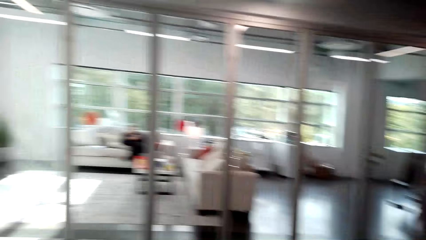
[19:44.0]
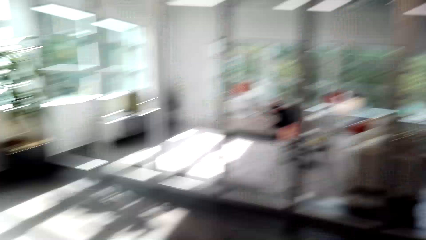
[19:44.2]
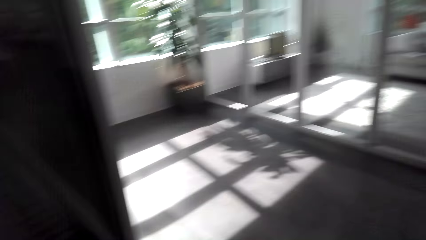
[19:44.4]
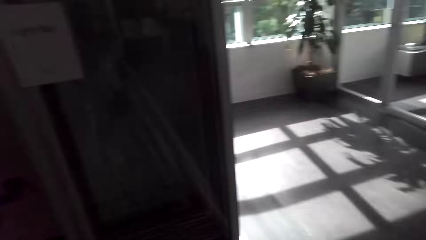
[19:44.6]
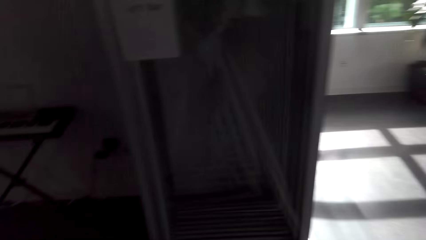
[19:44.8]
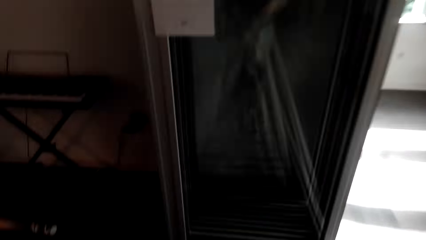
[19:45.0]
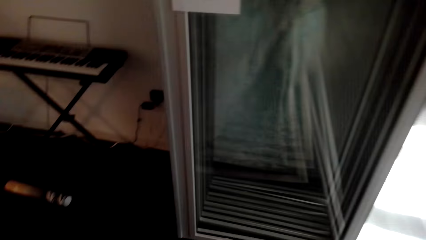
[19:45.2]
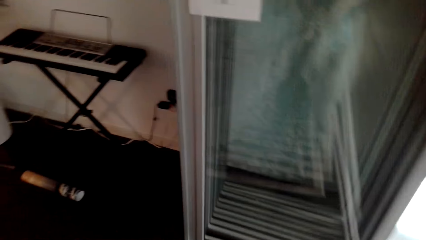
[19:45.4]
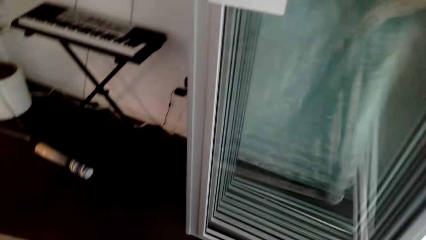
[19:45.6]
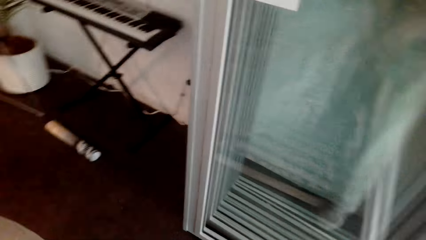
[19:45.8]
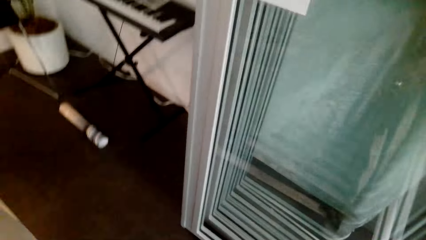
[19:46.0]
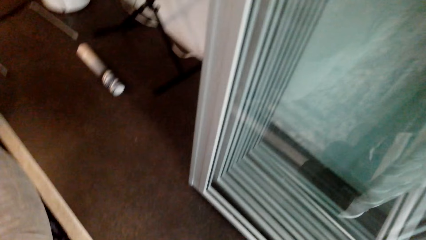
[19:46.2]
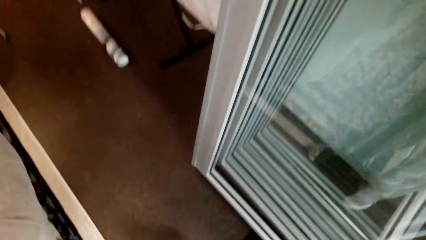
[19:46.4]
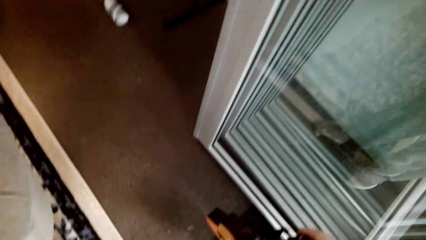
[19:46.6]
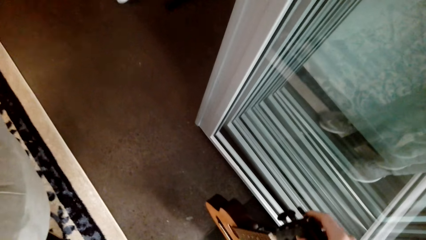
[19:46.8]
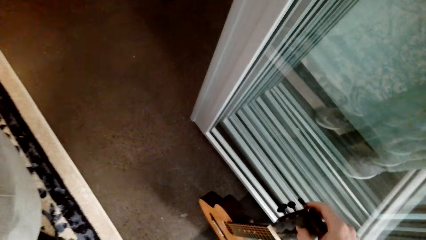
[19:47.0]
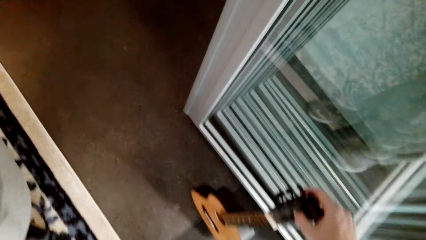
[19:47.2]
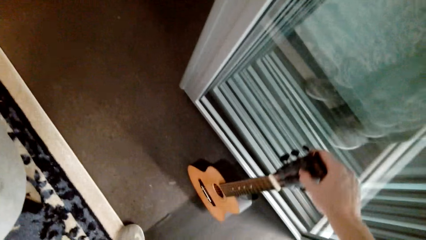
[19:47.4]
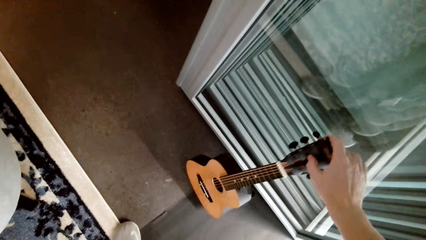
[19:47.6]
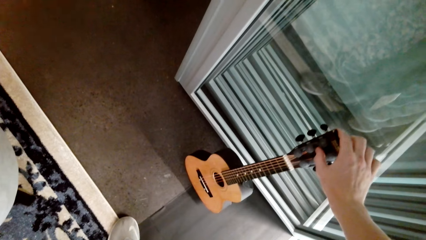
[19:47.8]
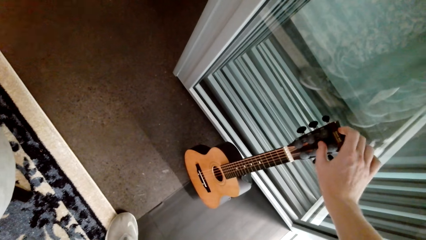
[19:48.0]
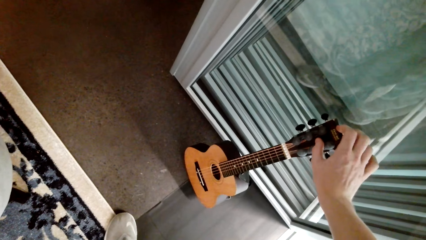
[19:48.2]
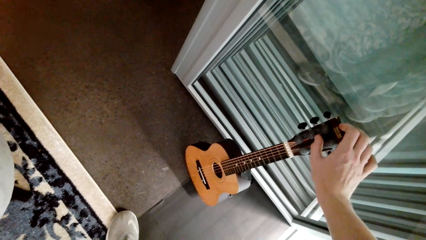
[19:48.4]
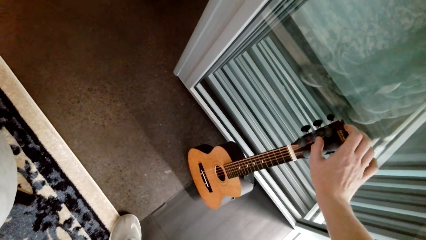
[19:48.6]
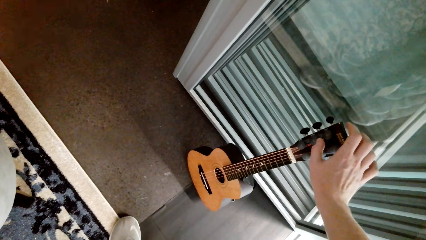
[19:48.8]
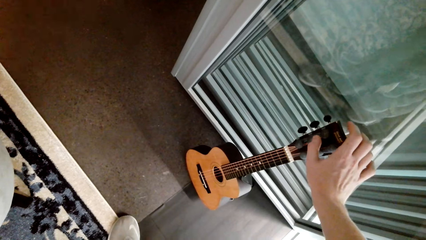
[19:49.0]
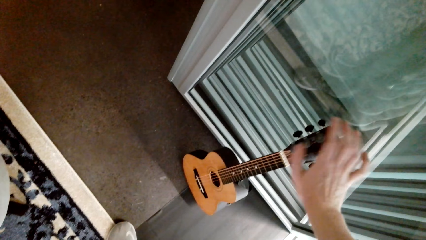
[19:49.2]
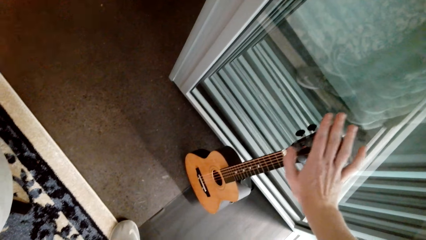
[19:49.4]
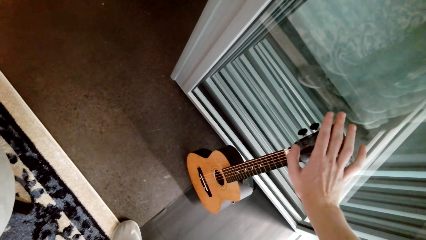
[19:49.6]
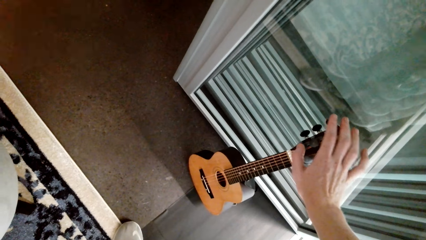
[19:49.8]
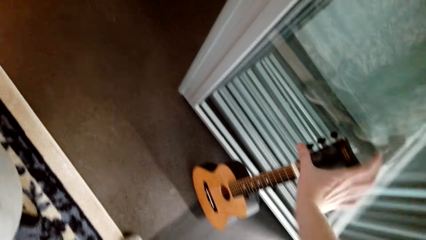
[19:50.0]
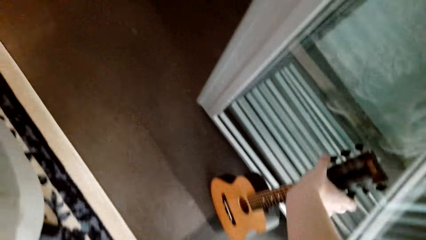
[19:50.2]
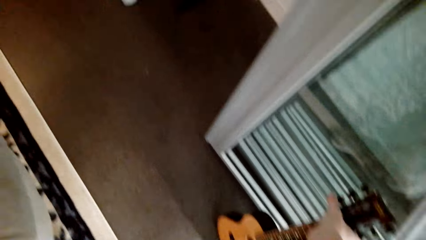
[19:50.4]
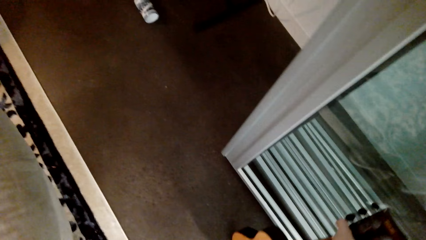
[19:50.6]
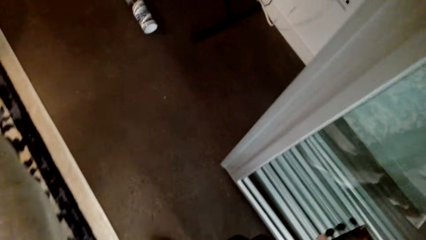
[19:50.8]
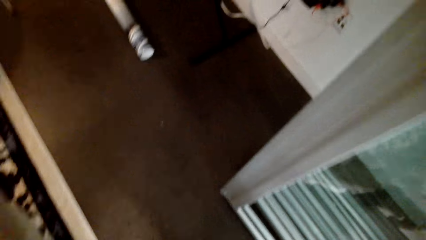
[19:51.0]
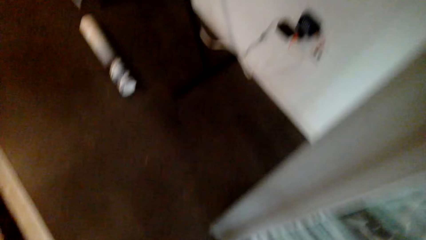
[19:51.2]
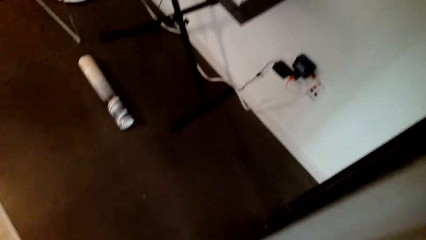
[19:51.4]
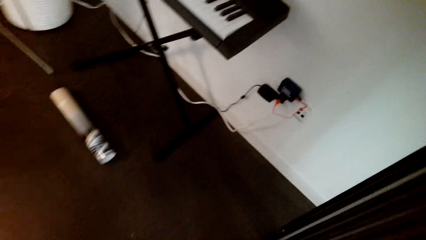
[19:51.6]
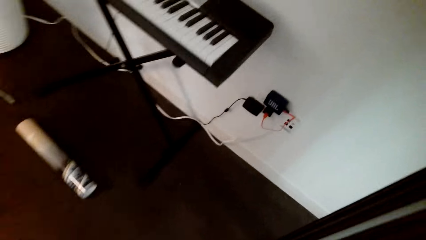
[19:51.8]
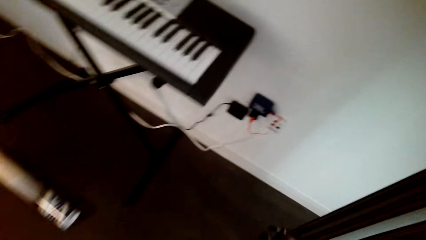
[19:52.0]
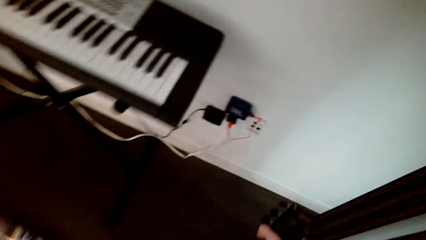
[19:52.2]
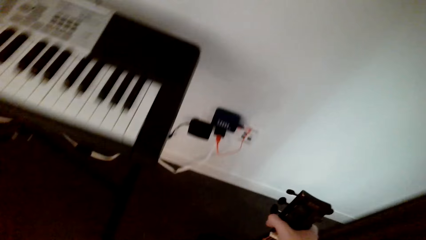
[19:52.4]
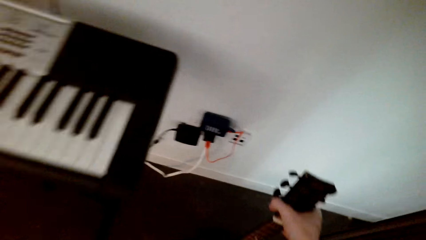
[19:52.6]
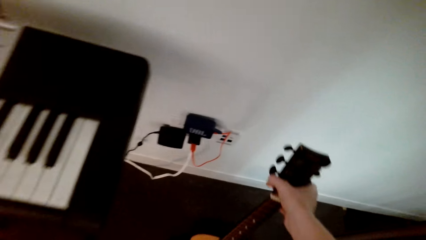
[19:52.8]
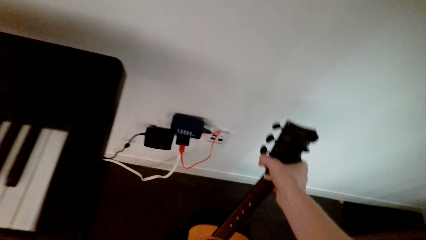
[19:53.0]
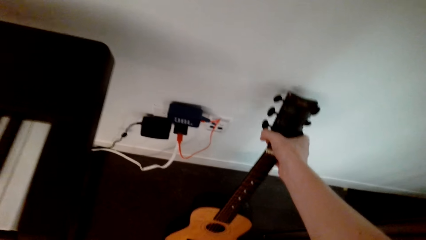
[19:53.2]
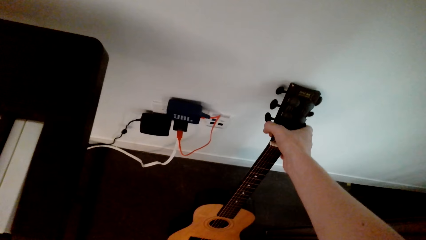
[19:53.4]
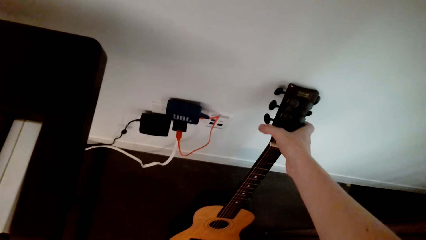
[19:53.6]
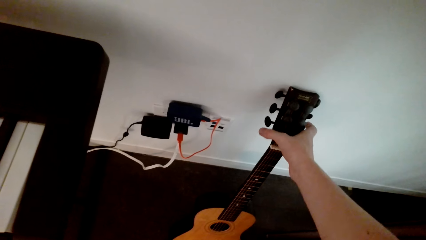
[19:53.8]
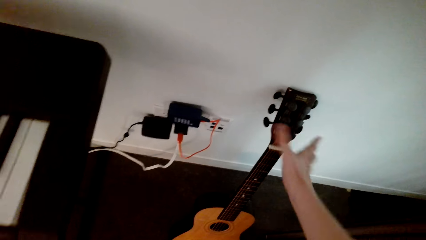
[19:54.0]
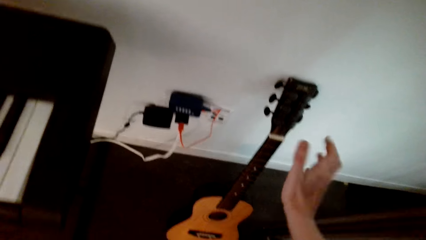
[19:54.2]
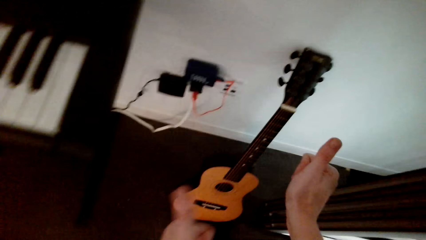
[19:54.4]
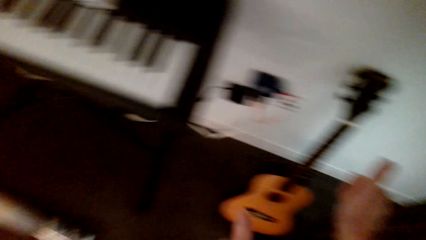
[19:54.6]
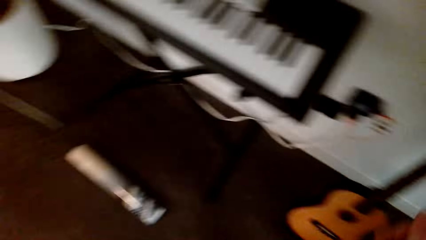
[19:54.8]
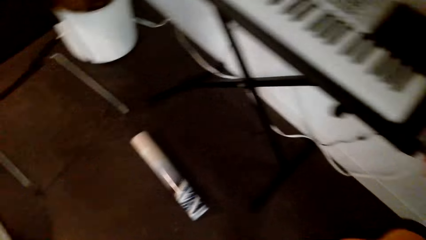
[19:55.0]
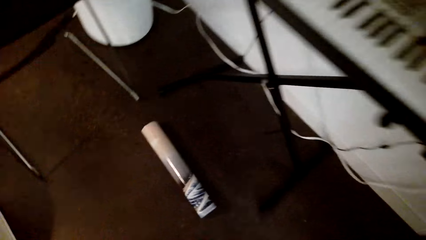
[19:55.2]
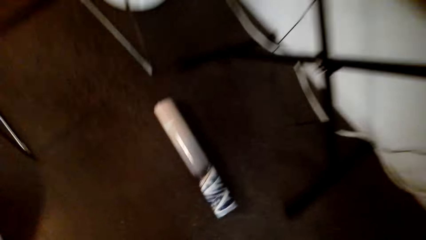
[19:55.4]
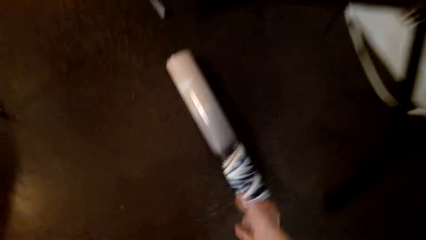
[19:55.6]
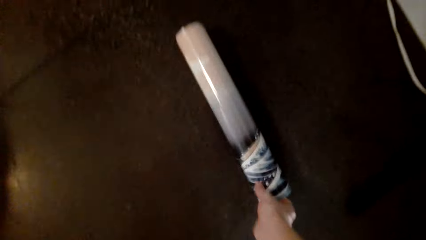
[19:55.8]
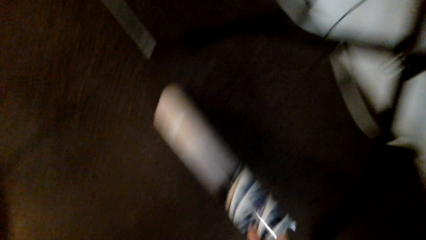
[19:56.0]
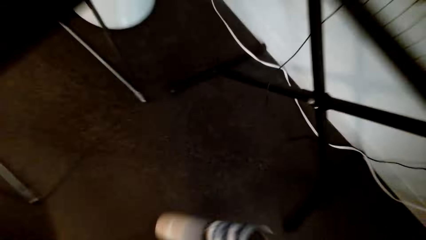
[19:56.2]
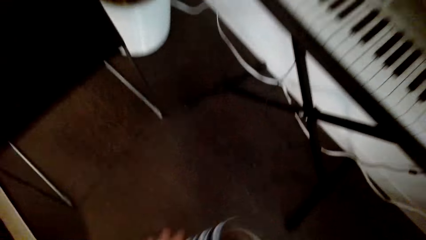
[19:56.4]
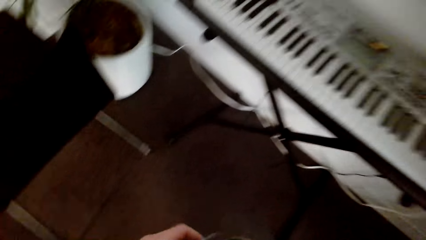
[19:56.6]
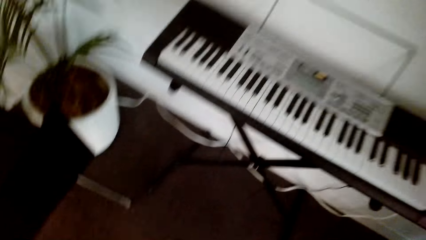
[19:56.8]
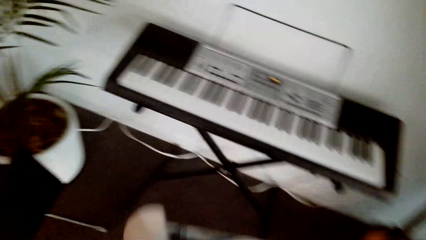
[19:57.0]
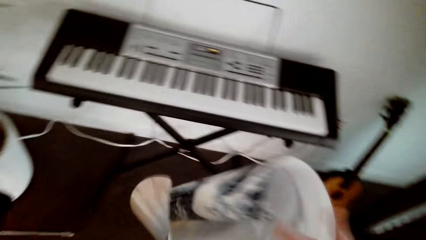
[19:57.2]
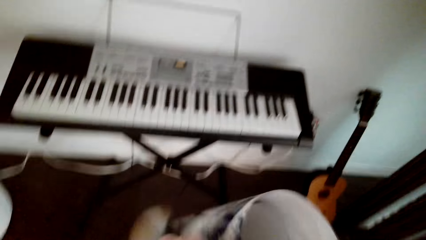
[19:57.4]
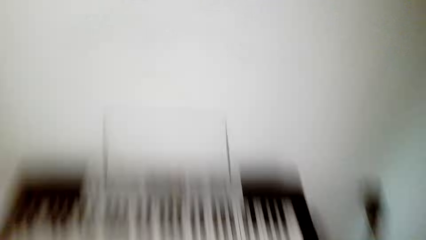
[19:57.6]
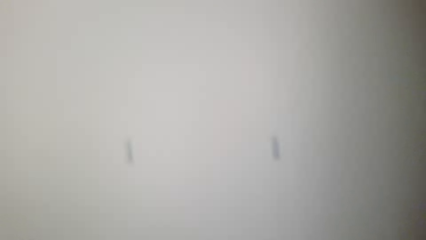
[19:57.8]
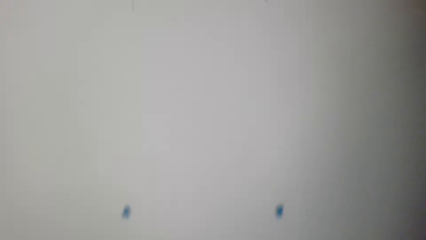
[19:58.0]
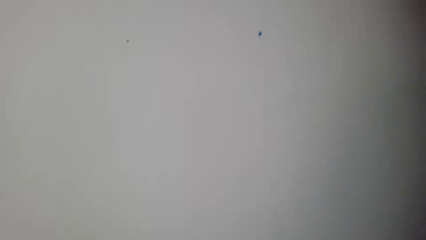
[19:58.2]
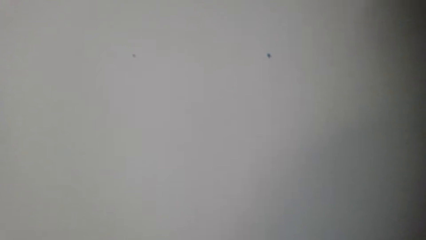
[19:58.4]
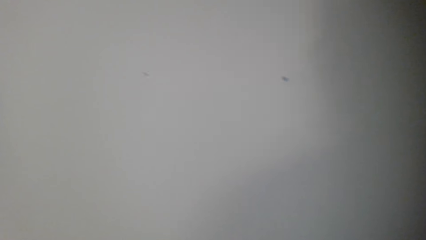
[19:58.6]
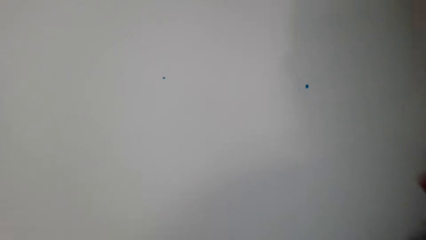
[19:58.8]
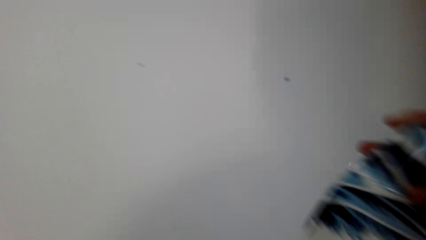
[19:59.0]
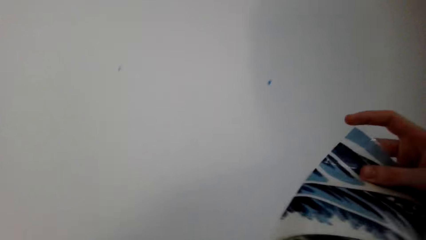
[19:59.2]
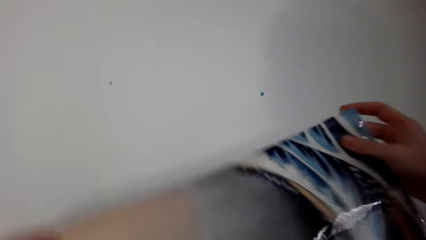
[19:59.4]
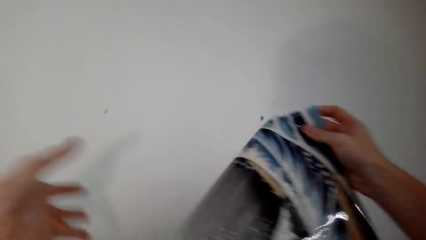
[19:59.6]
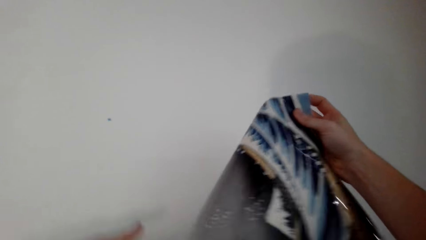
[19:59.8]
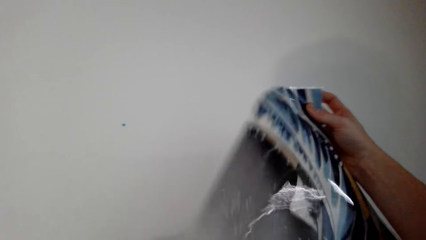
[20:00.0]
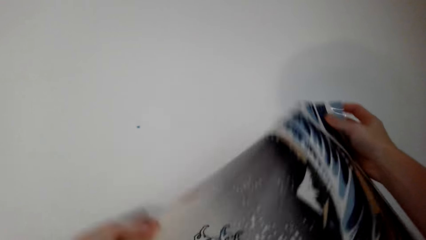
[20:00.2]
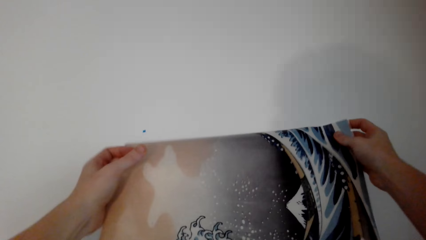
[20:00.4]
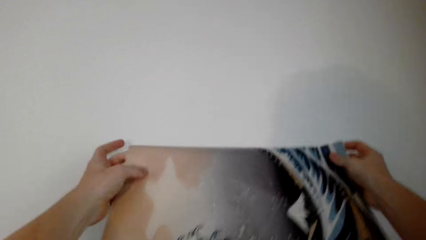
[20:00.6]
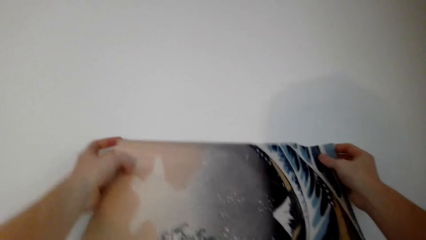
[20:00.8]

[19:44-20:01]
The camera wearer walks around the room and looks around. They put the guitar on the floor. They pick up the guitar on the floor. They walk around the room and talk. They put the guitar on the floor and talk. They pick up the portrait art paper or poster on the floor.
